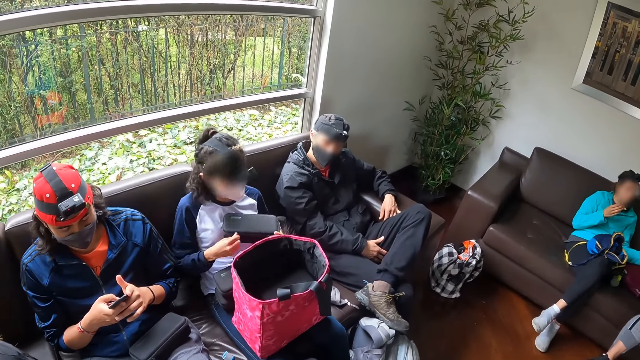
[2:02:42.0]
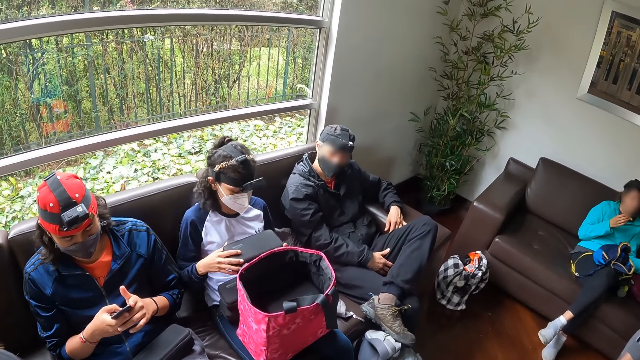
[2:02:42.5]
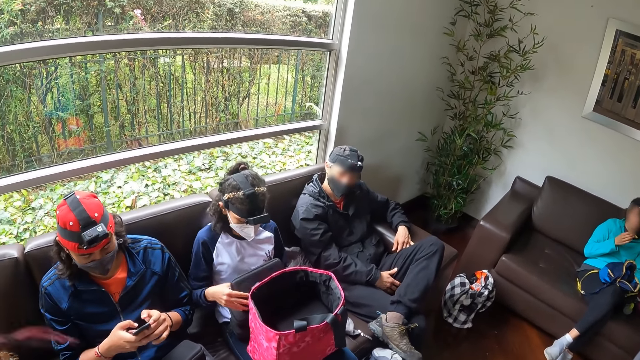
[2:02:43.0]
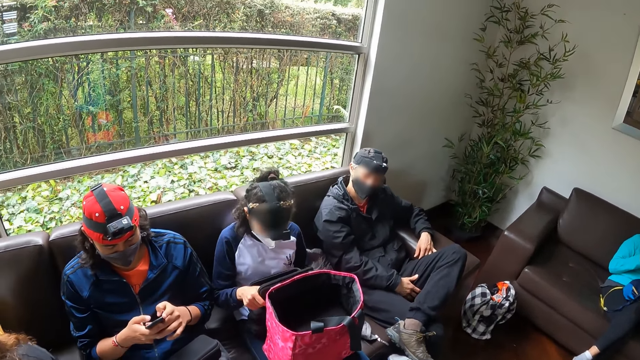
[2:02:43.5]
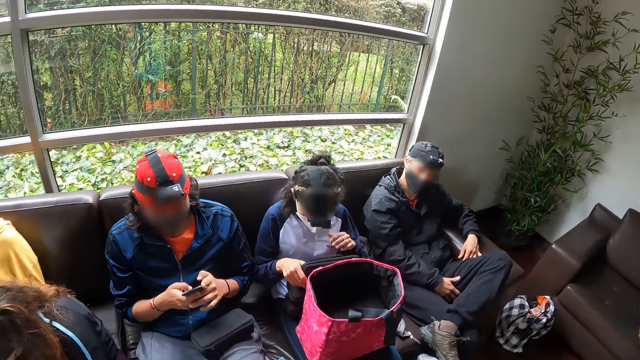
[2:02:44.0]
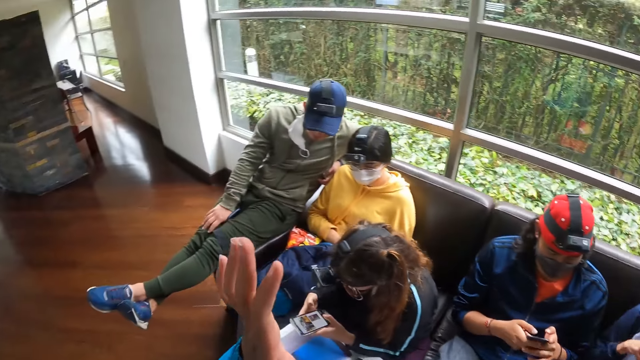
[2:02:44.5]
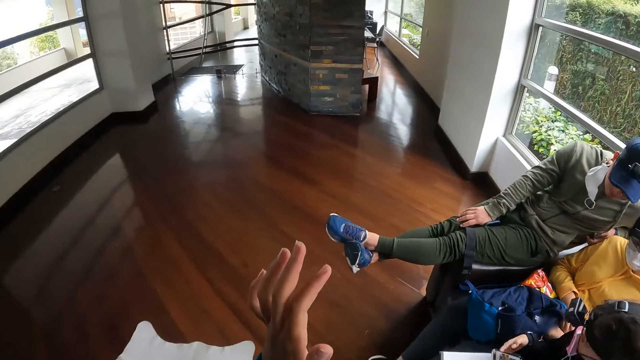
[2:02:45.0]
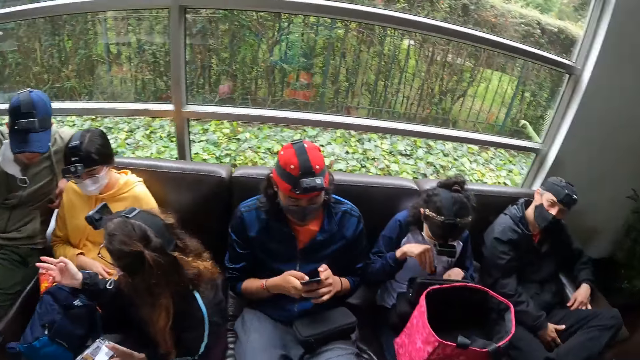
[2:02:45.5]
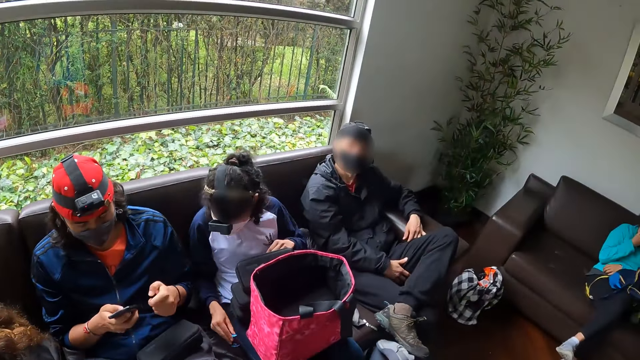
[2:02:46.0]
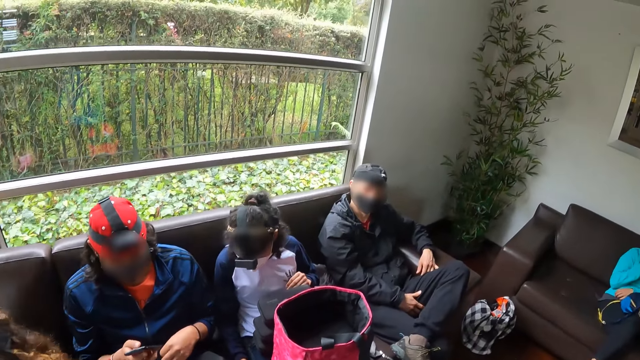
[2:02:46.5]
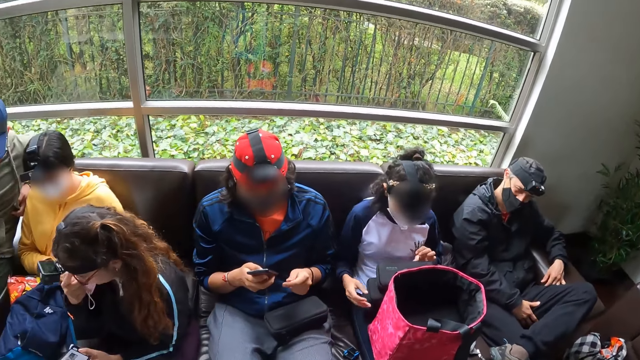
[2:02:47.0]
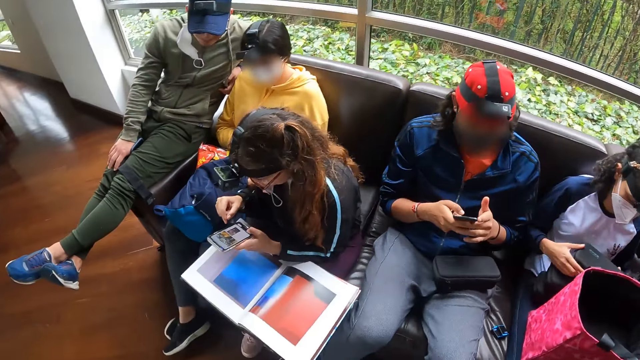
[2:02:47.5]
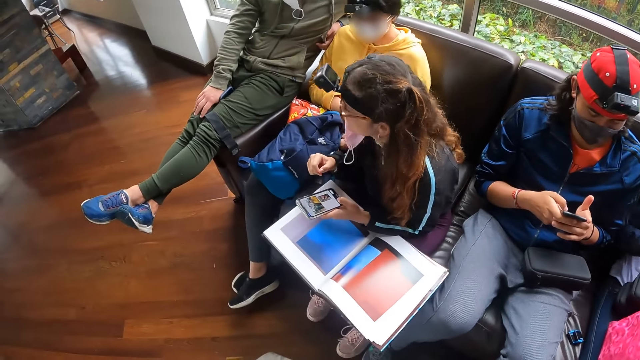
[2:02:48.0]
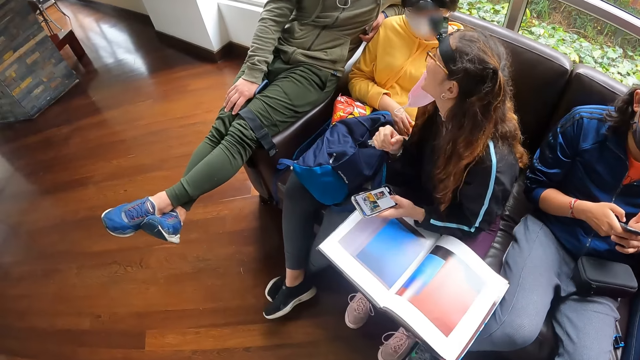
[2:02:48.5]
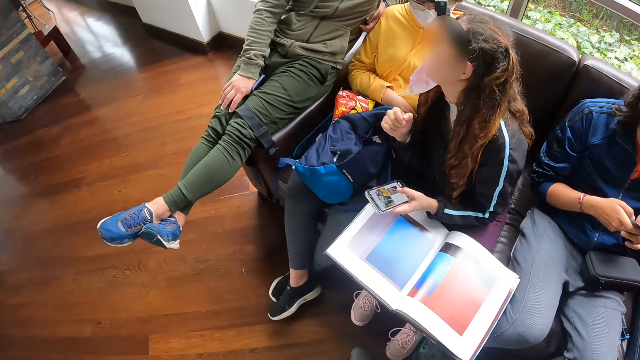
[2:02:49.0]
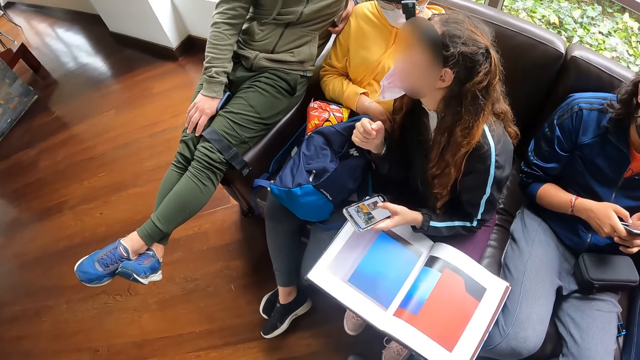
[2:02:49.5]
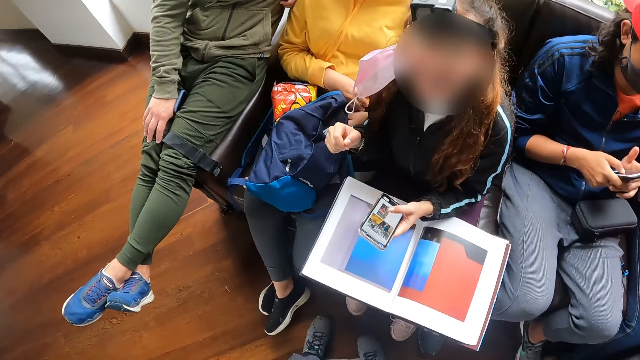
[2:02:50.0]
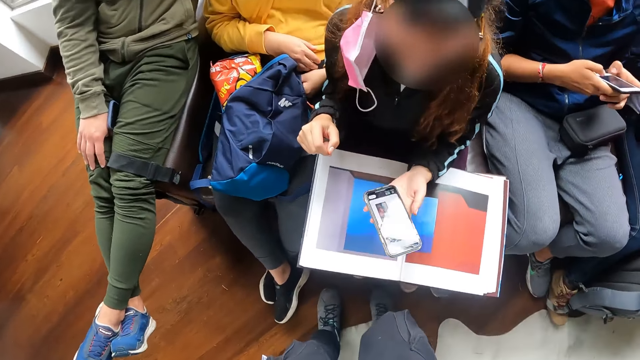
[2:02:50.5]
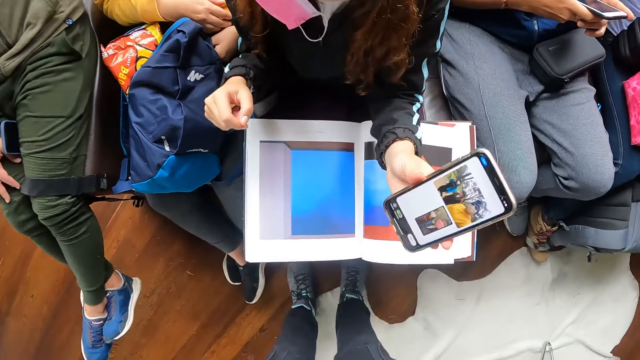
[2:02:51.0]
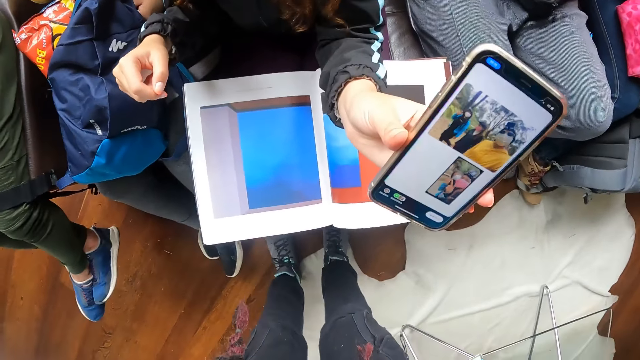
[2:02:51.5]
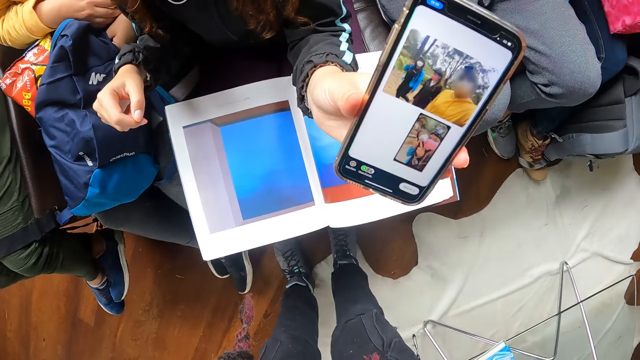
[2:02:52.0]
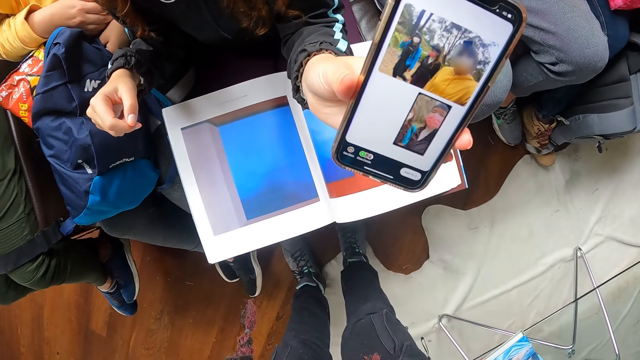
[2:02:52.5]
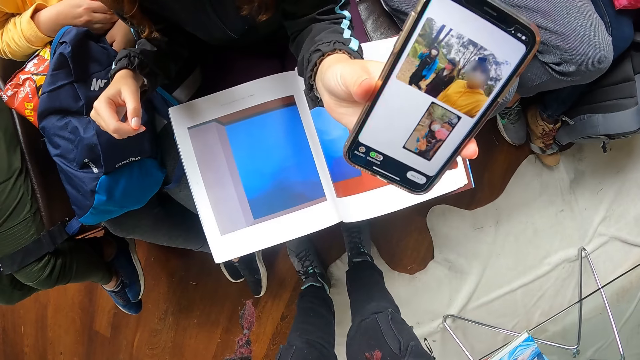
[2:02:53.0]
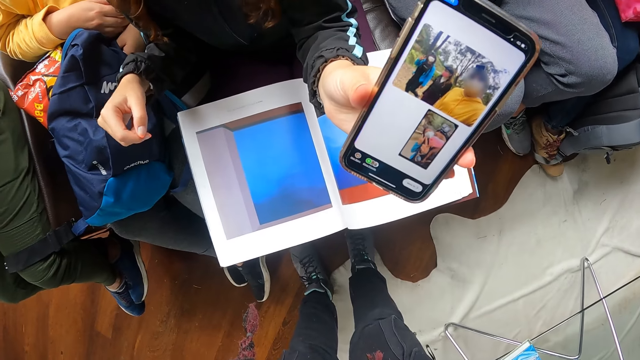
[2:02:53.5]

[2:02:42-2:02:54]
A man operates a phone with both hands. A woman shows the camera wearer a picture in her phone with her right hand.

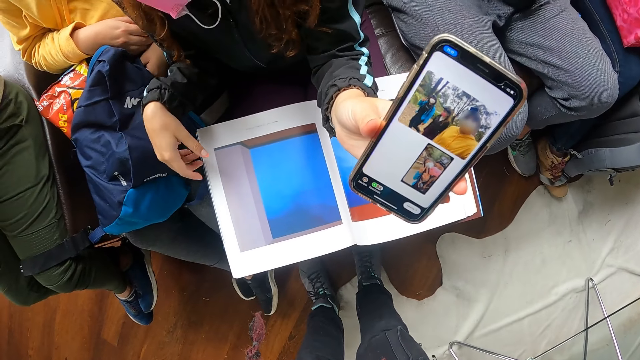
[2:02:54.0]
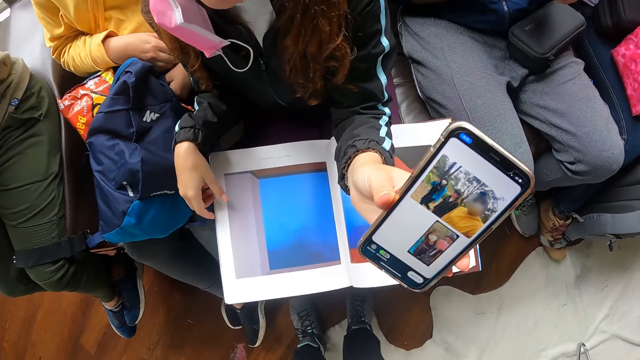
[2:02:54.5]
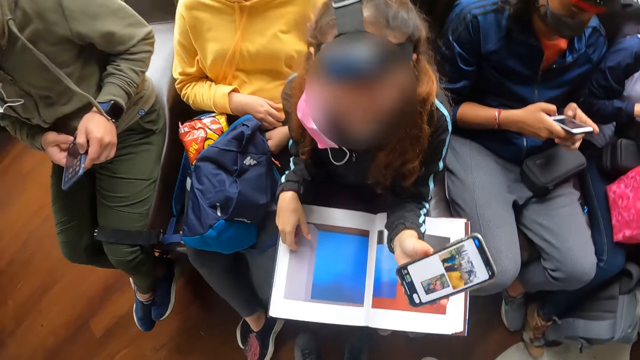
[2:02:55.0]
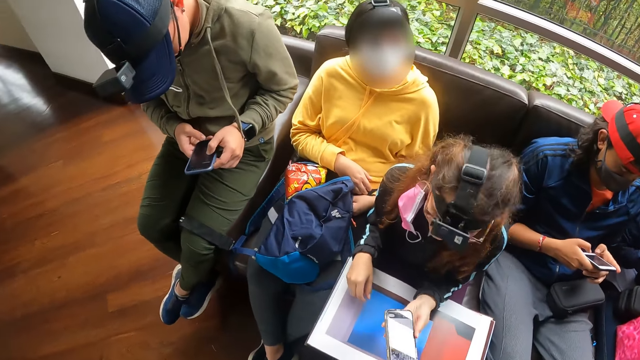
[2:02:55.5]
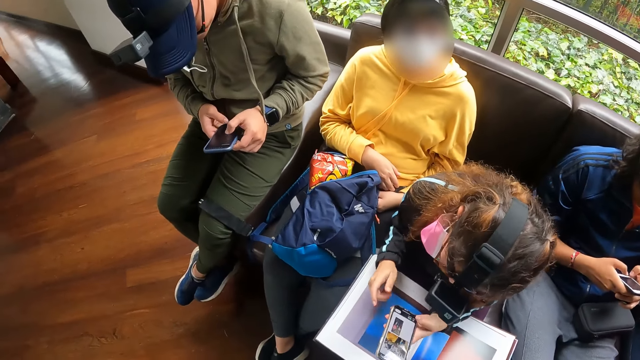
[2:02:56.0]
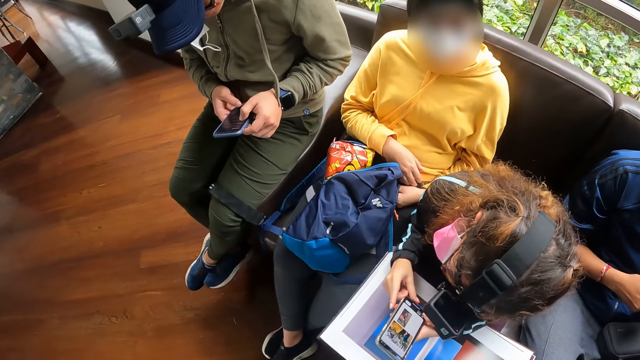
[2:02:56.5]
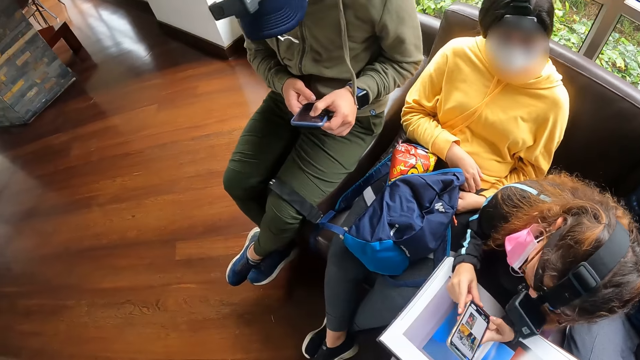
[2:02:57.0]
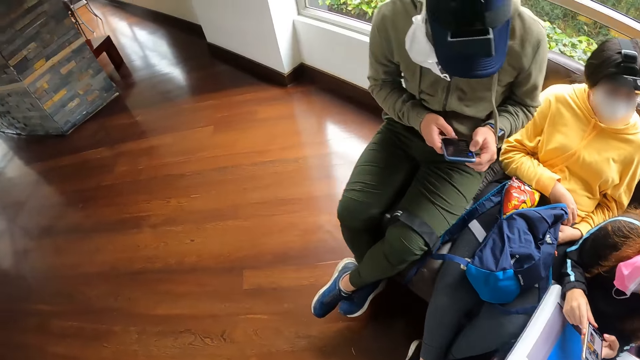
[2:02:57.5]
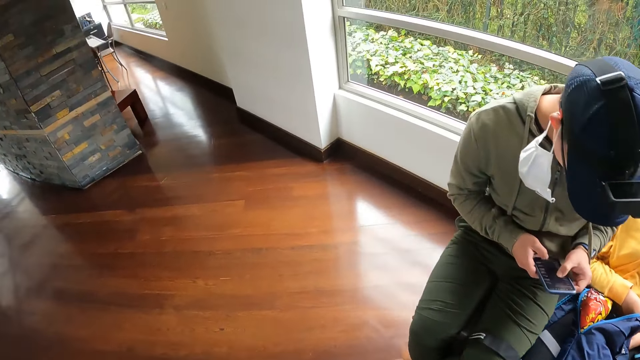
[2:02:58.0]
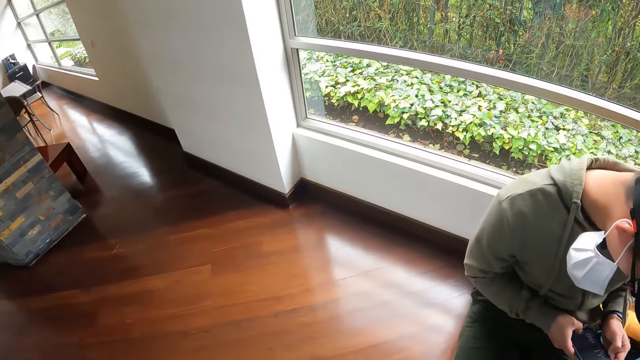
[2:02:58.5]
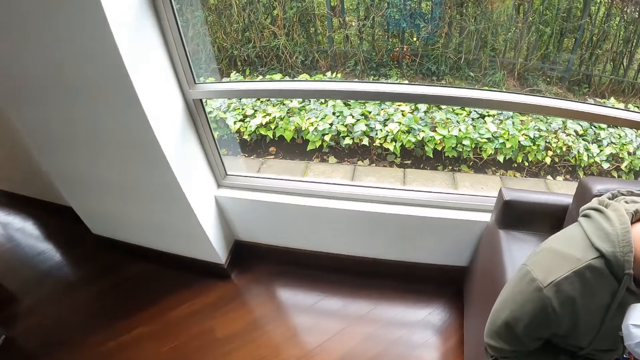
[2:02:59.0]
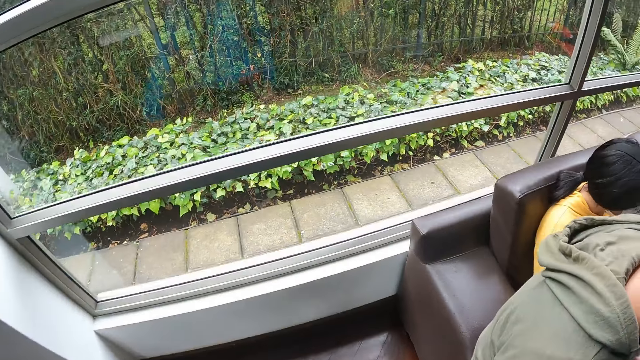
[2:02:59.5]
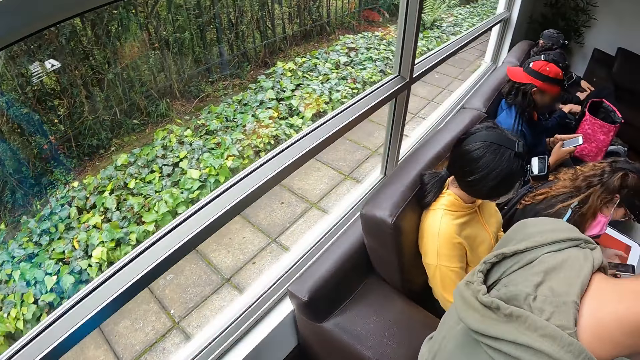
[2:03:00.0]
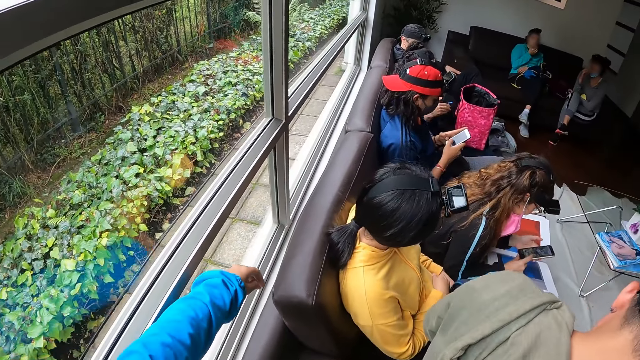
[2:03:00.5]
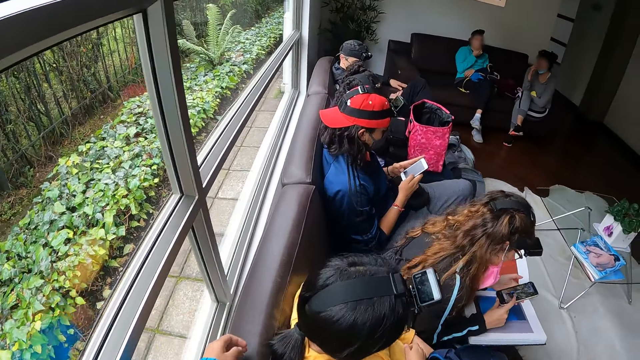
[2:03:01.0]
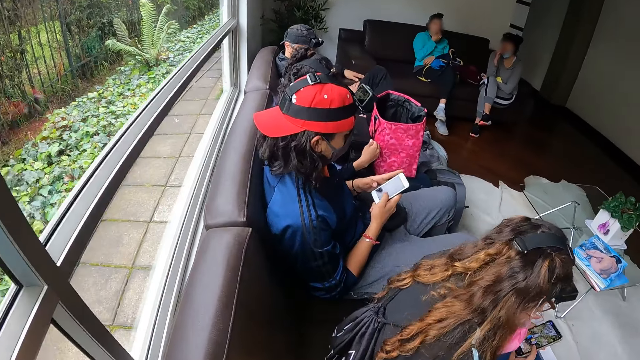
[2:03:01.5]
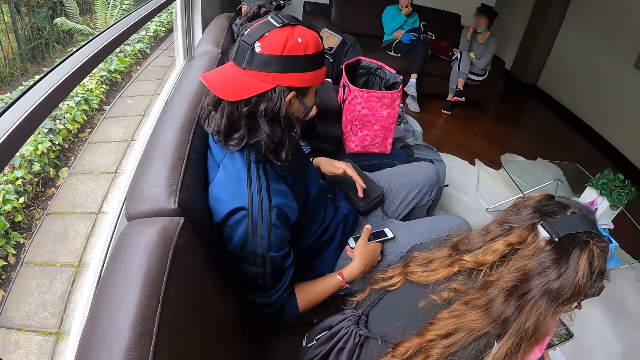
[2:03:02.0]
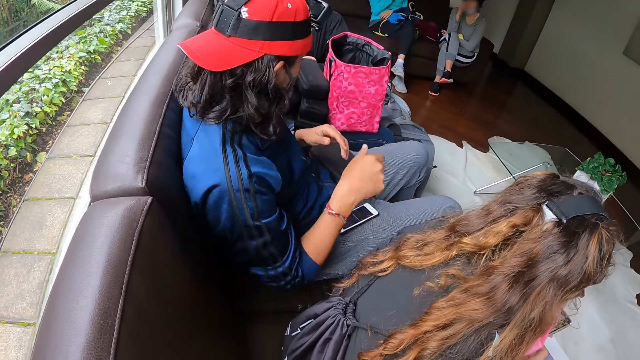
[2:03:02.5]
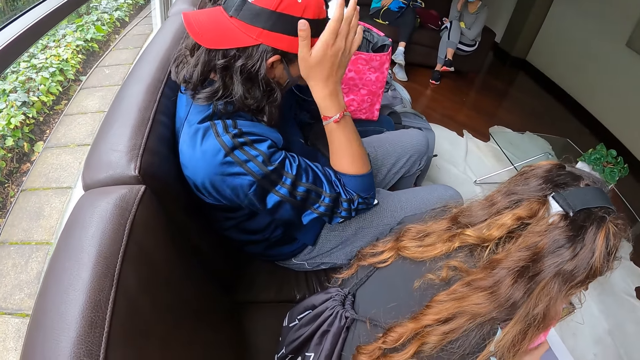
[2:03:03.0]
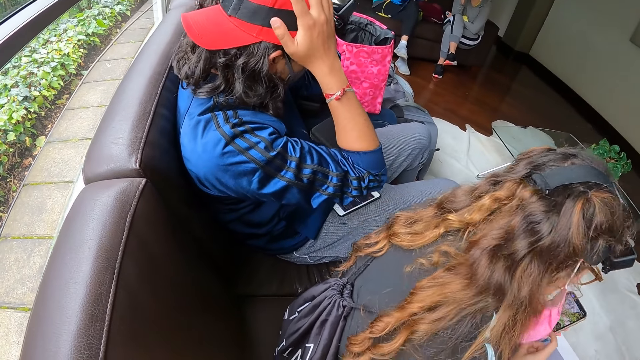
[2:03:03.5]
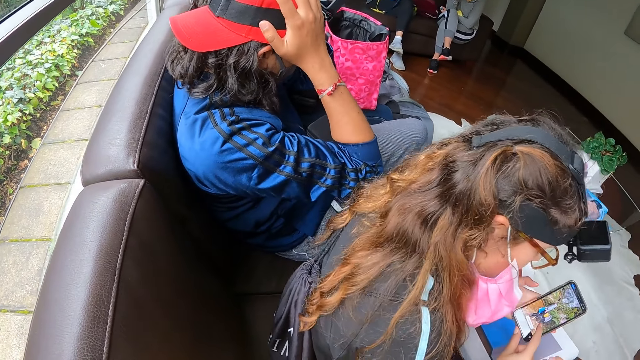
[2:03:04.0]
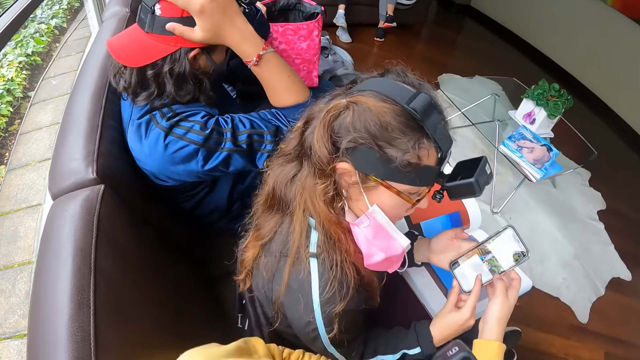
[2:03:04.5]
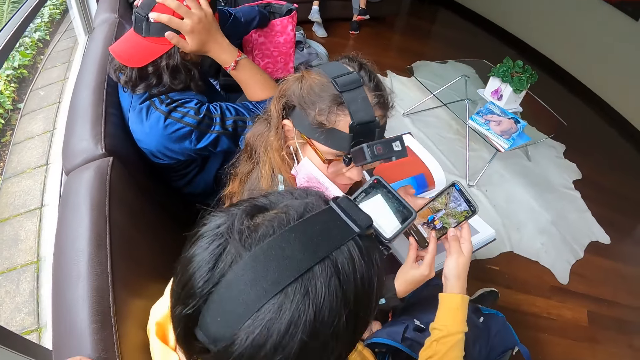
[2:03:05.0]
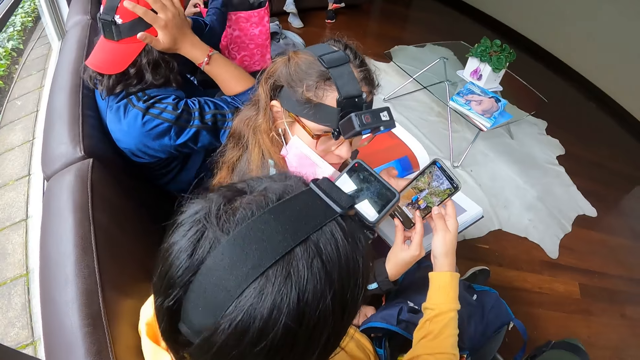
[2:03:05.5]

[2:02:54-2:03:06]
A man operates the phone with both hands. The camera wearer looks around. They move around. The other man drops the phone on his lap with his right hand. The camera wearer looks around.
